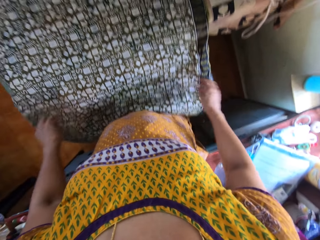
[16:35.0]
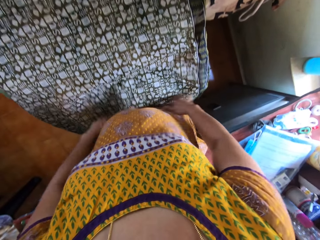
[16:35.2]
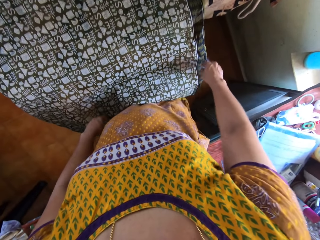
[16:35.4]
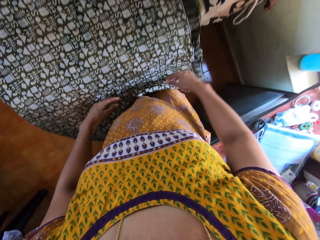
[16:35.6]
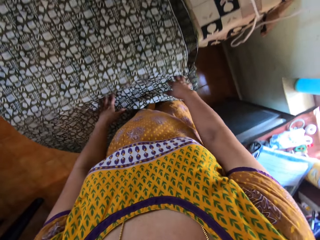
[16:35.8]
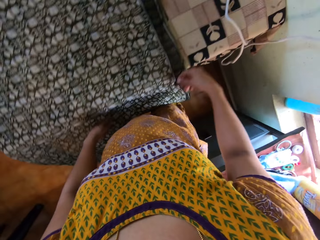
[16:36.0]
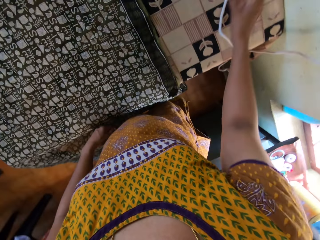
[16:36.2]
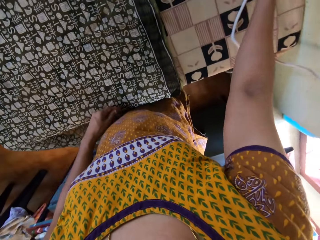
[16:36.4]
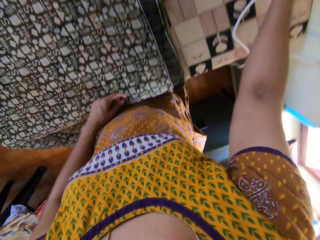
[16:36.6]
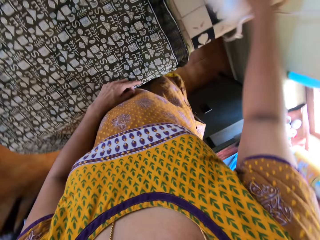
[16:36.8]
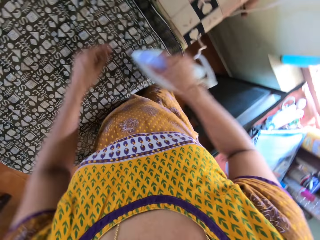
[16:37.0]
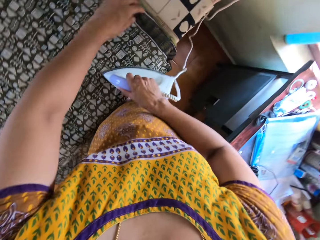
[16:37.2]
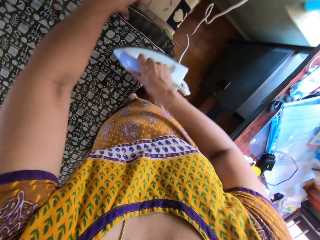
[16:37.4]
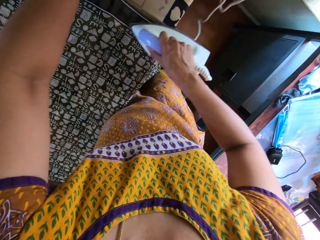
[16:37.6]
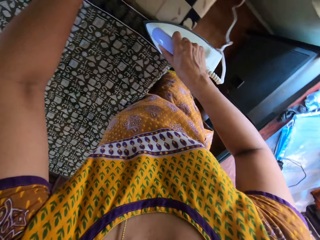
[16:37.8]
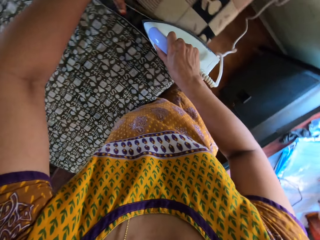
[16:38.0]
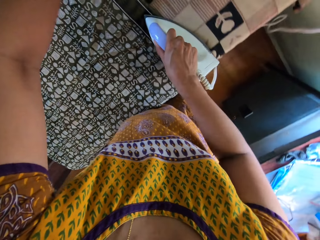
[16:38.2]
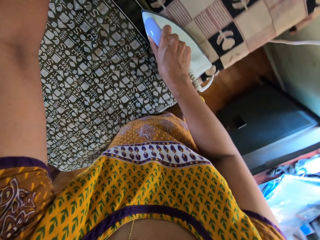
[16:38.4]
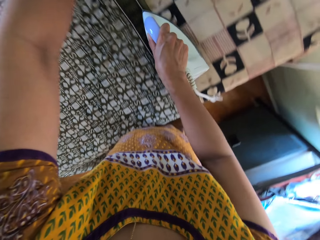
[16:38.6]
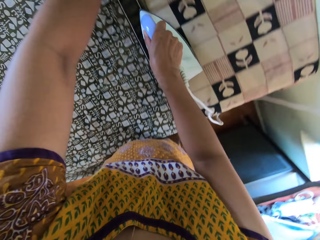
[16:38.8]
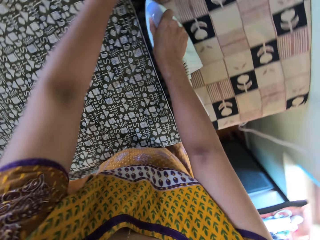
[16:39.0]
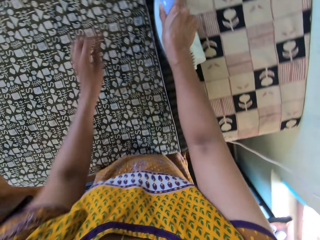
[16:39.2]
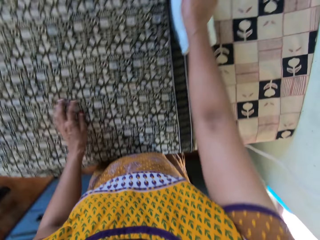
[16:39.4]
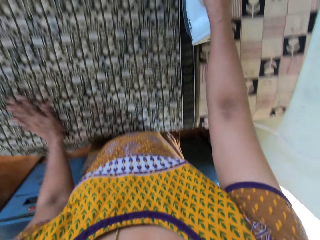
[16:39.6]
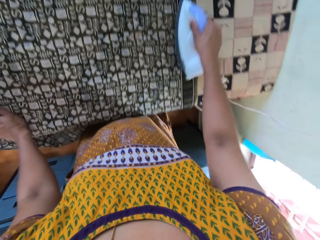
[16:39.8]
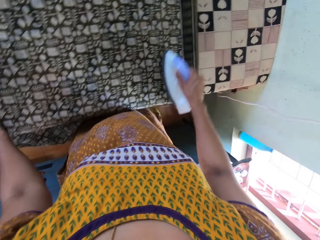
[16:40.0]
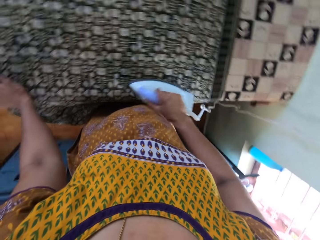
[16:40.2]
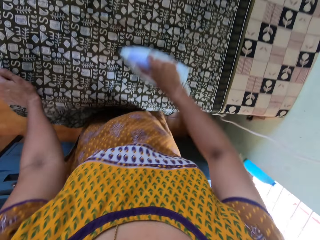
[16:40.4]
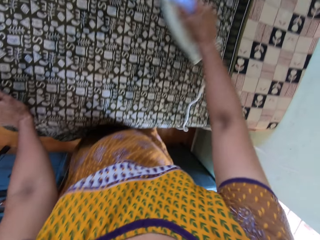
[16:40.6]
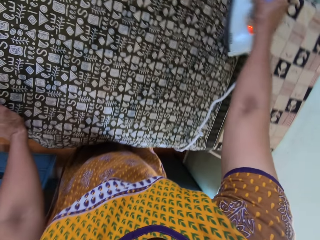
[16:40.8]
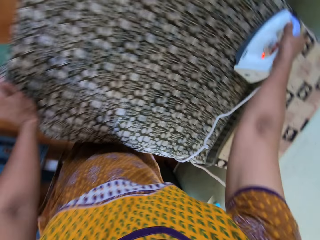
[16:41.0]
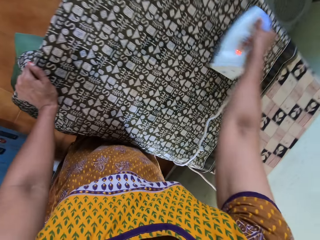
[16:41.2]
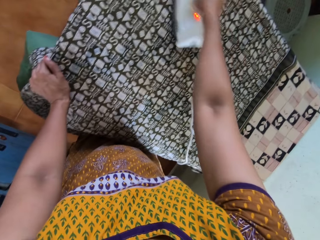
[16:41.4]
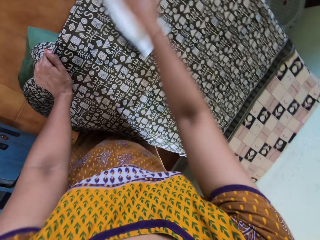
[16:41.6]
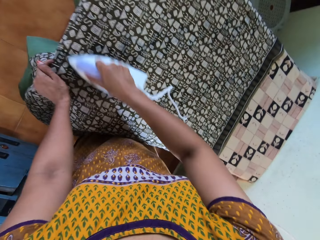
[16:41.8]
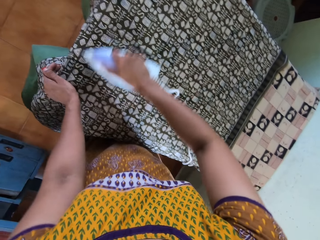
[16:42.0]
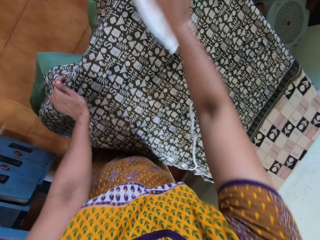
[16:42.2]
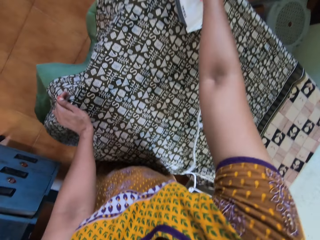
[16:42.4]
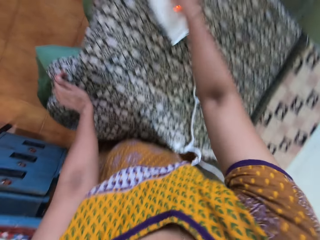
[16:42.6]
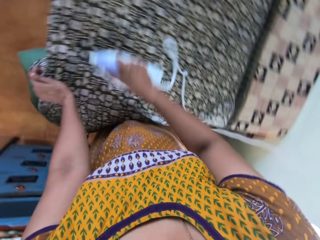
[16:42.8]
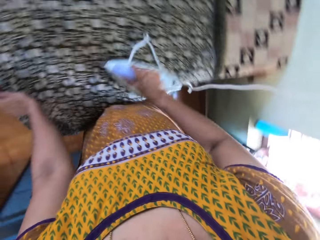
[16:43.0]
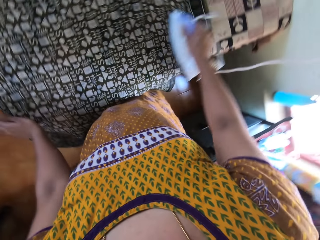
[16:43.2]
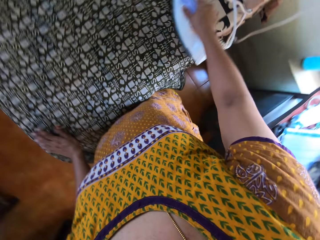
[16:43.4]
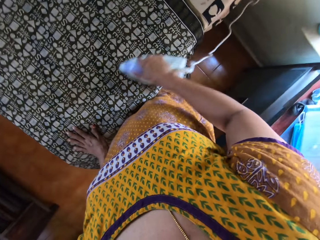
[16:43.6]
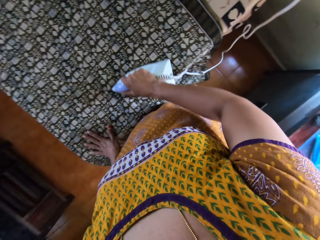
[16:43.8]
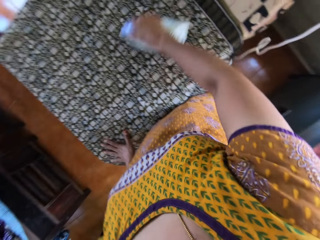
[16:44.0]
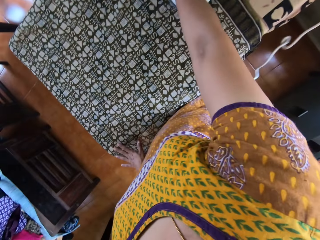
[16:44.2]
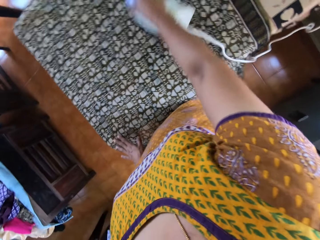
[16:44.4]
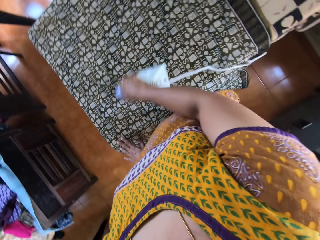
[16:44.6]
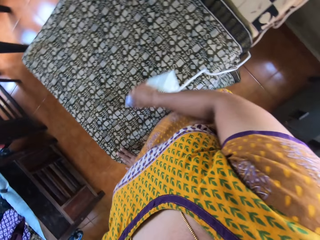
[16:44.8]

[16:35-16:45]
The camera wearer adjusts the wrapper with both hands. She irons the wrapper with the iron in her right hand. She adjusts the wrapper with her left hand.

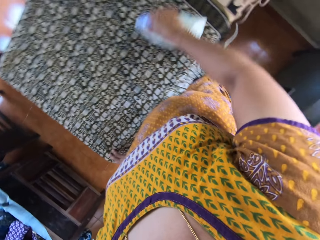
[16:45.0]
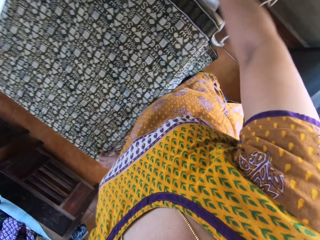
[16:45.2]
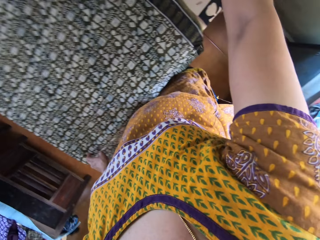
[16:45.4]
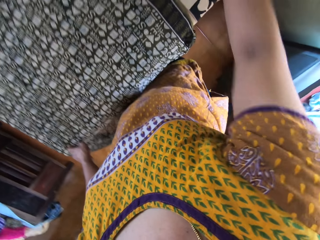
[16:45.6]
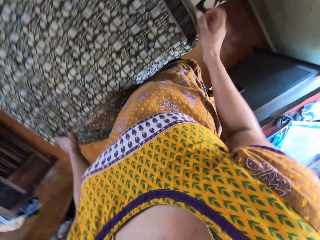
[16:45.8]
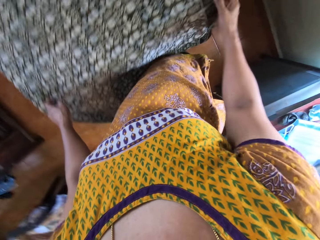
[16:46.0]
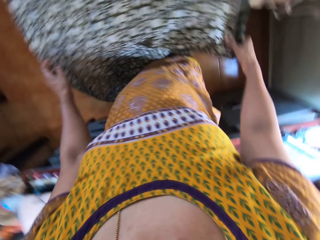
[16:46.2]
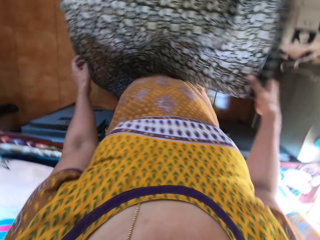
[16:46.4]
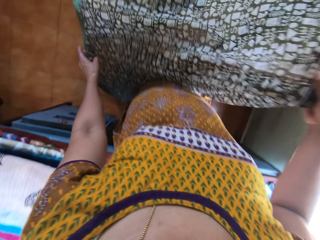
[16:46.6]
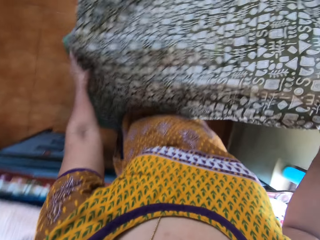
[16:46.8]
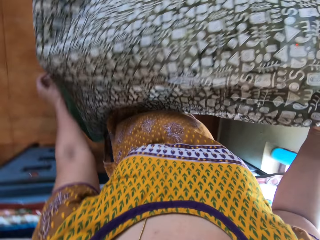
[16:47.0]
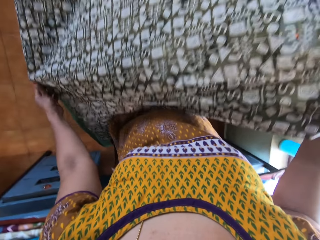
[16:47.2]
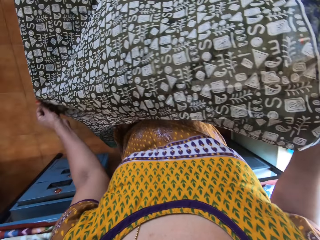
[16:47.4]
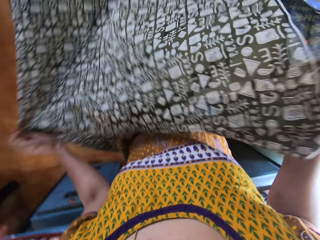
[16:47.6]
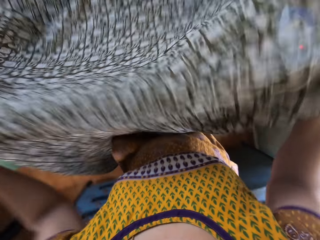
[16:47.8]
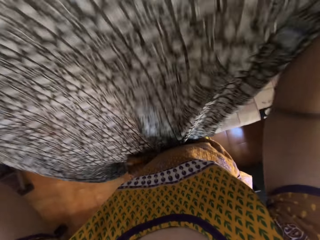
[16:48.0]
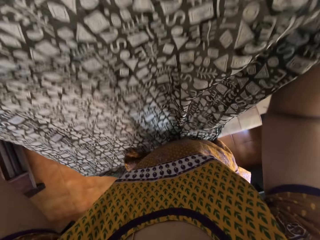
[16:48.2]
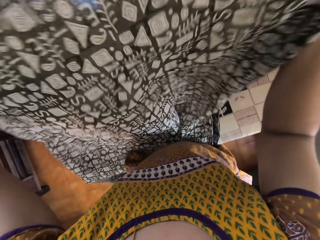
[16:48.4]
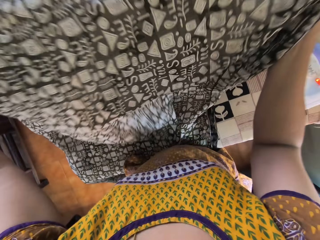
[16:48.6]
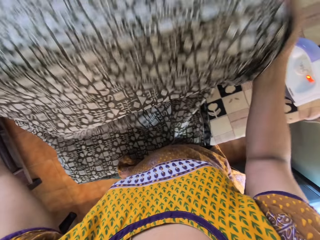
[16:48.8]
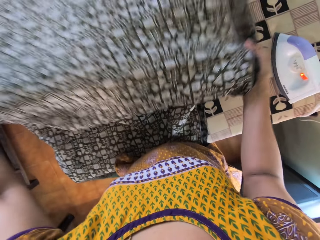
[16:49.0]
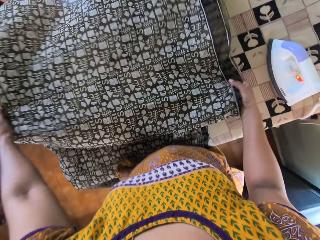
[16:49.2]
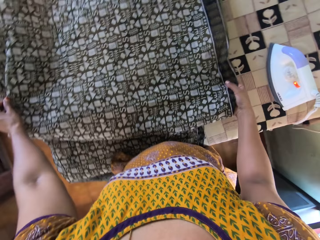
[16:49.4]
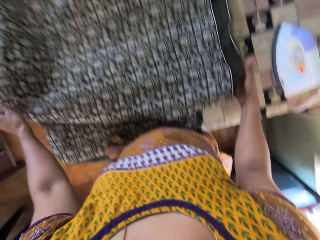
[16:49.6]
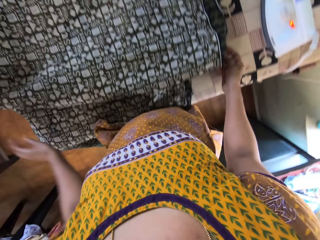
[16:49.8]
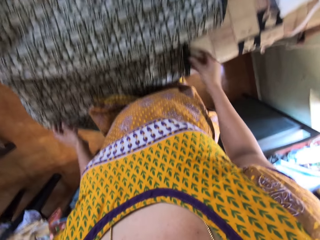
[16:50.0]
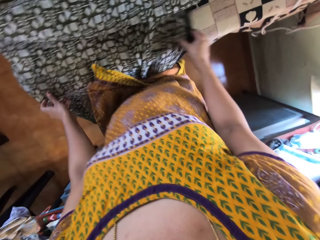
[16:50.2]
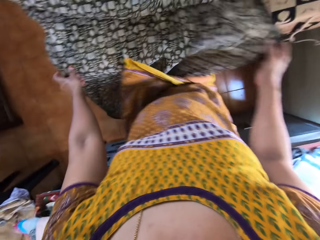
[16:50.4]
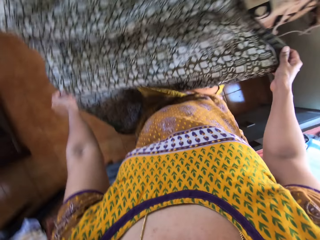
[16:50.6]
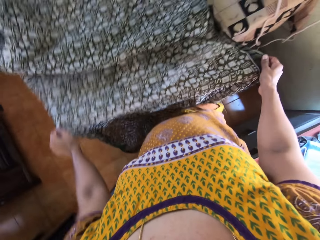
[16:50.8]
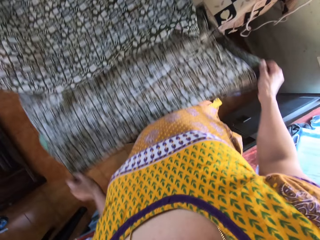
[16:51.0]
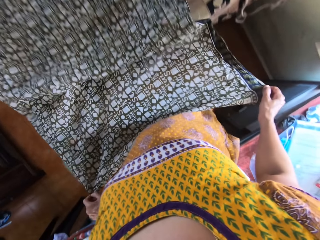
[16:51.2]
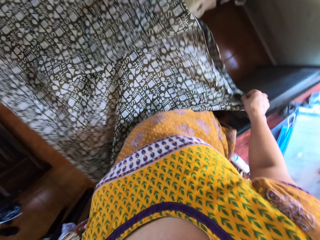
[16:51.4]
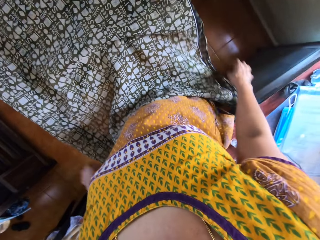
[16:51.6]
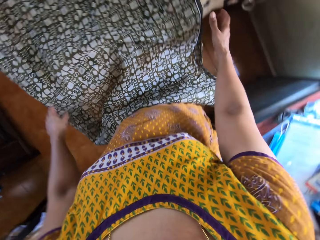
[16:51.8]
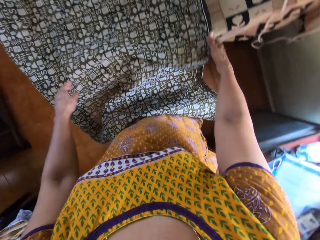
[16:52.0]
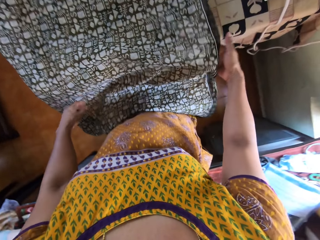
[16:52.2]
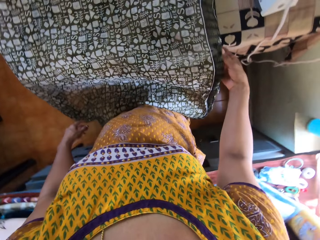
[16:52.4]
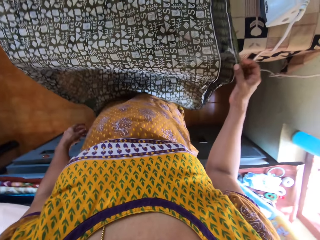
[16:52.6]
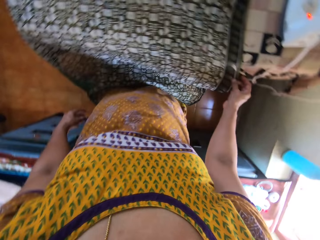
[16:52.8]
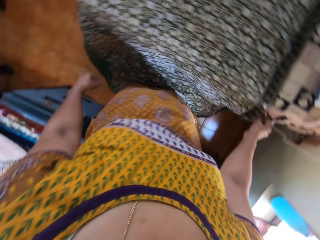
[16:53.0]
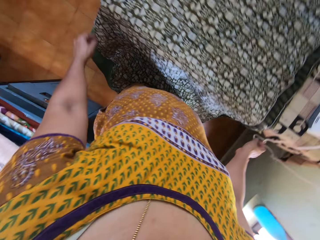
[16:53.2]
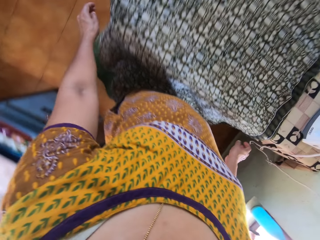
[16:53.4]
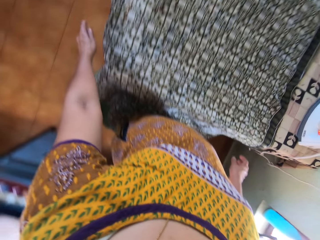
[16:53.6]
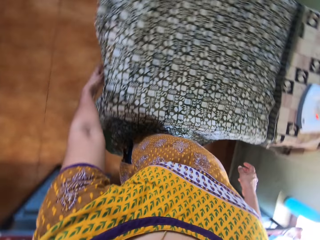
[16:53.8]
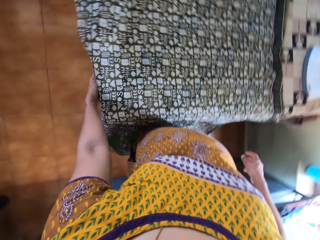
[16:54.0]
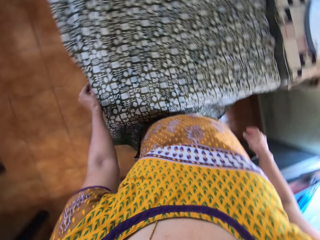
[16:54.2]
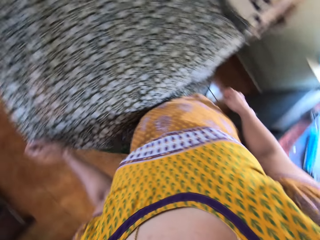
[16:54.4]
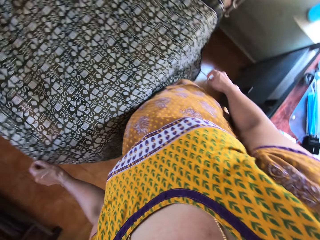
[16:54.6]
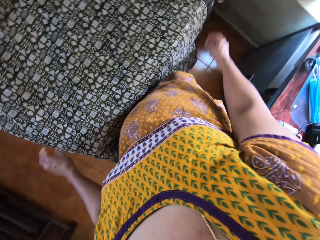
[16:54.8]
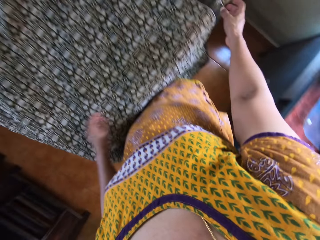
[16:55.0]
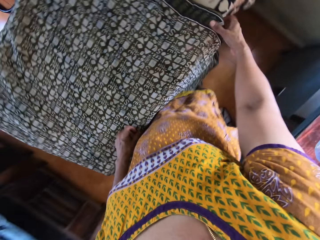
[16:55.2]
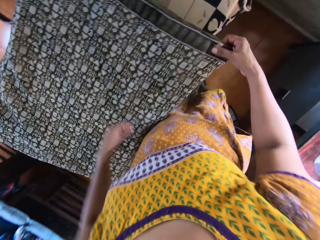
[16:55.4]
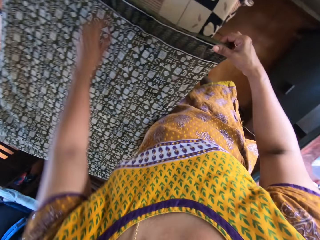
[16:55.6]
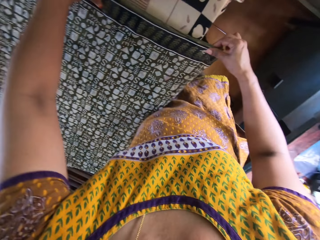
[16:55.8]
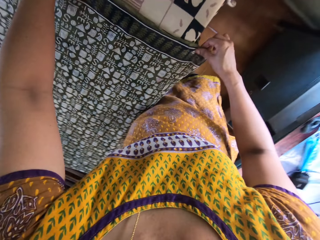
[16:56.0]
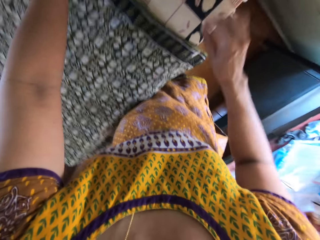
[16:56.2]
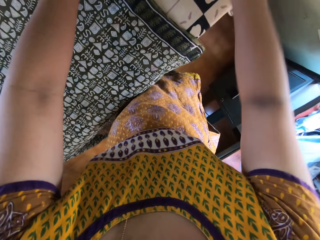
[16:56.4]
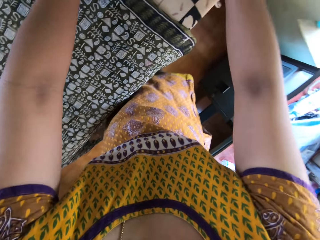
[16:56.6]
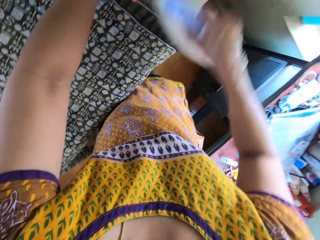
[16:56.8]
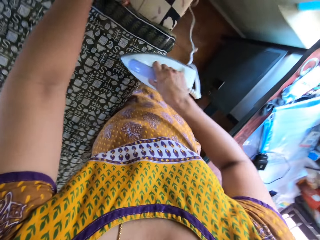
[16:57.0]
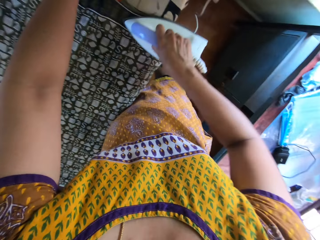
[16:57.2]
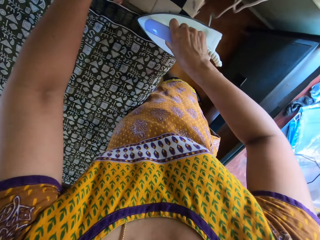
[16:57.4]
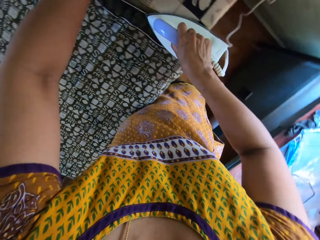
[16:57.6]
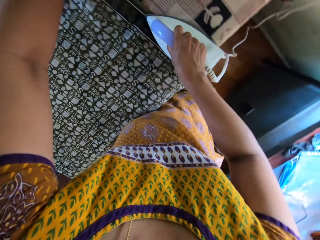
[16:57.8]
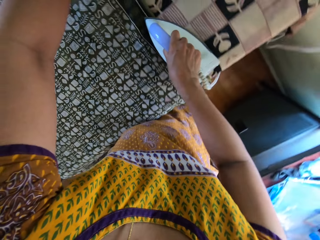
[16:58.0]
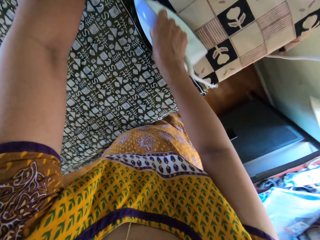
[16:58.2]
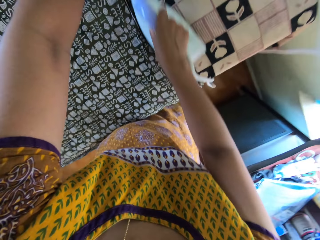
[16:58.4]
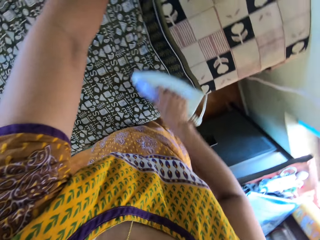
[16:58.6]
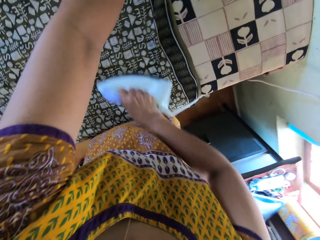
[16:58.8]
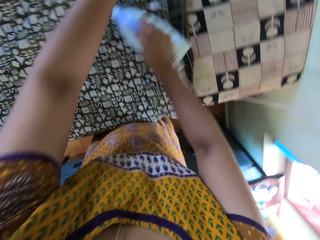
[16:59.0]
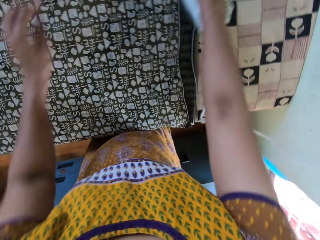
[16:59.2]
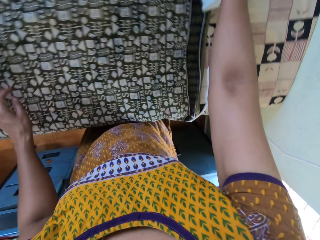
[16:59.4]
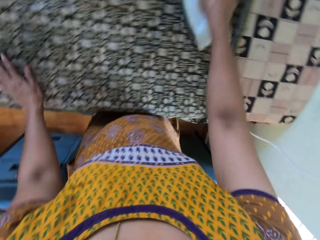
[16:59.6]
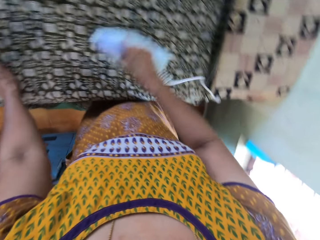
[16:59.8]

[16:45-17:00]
The camera wearer picks up the wrapper with her right hand from the table. She picks up the wrapper with both hands from the table. She drops the wrapper on the table with both hands. She adjusts the wrapper with both hands. She adjusts the wrapper with her left hand. She adjusts the wrapper with her right hand. She adjusts the wrapper with both hands. She irons the wrapper with the iron in her right hand.
